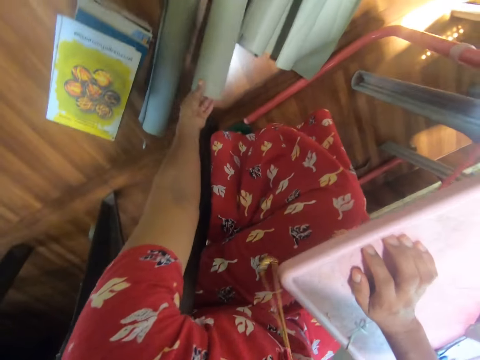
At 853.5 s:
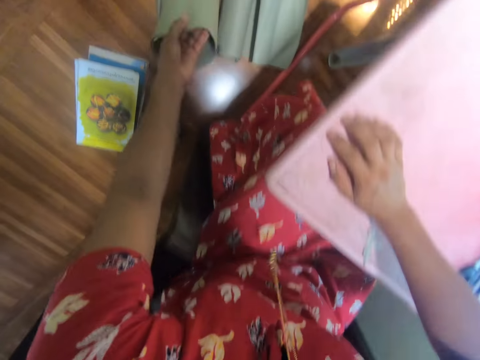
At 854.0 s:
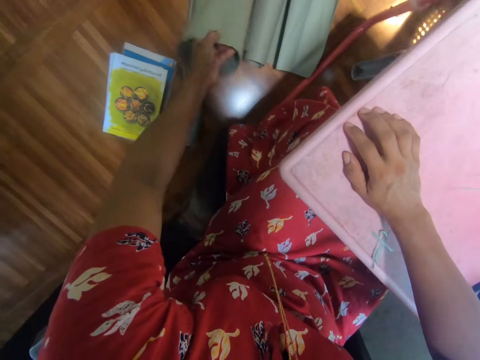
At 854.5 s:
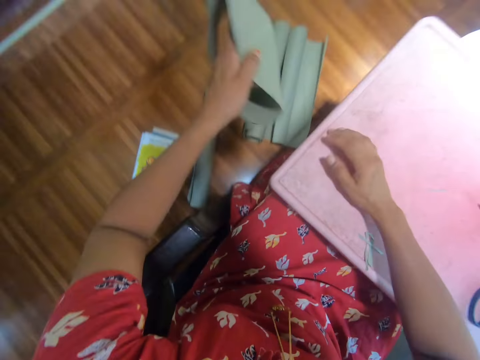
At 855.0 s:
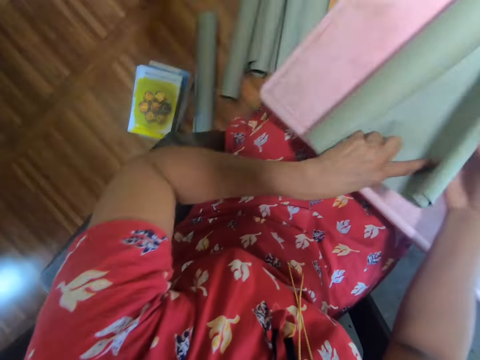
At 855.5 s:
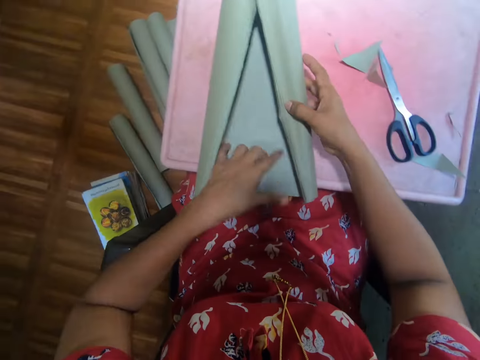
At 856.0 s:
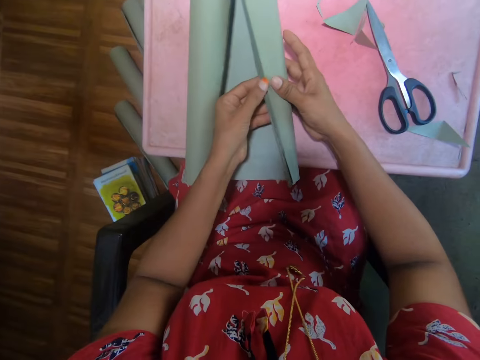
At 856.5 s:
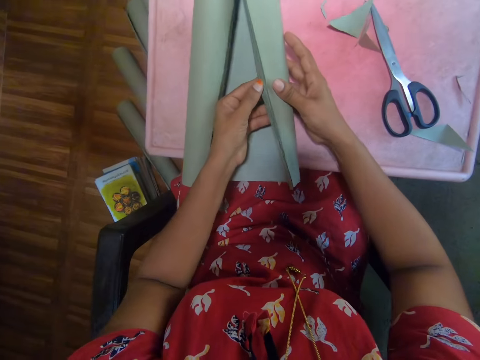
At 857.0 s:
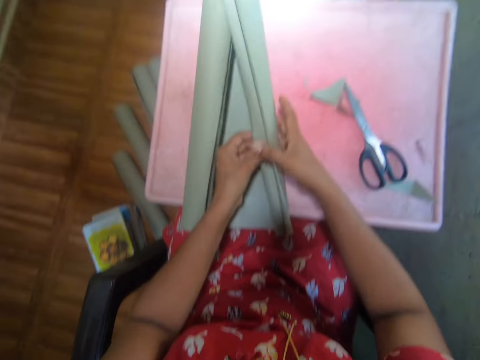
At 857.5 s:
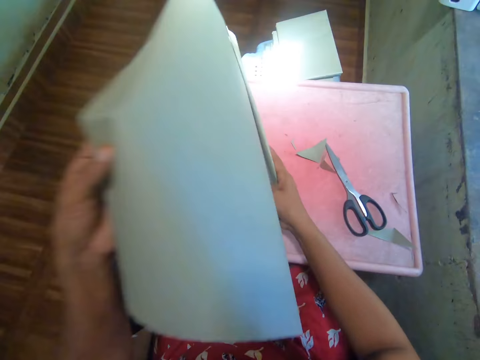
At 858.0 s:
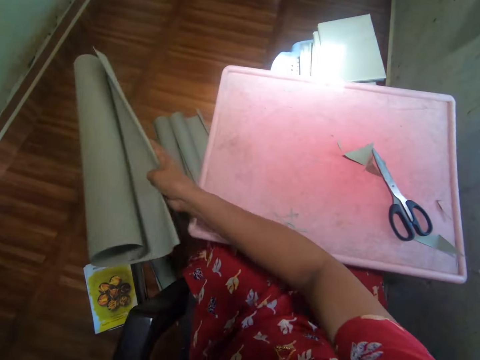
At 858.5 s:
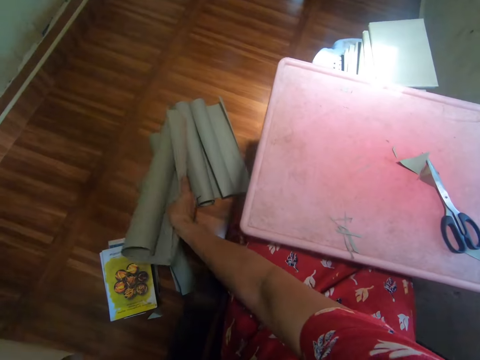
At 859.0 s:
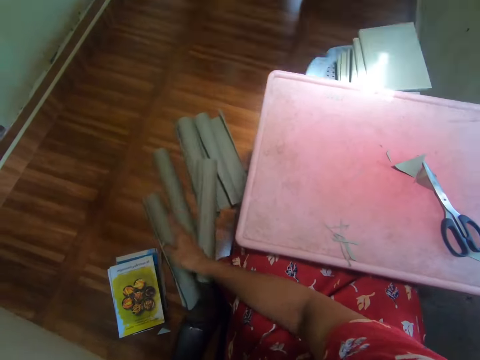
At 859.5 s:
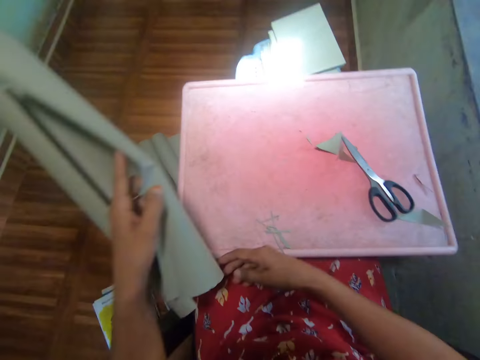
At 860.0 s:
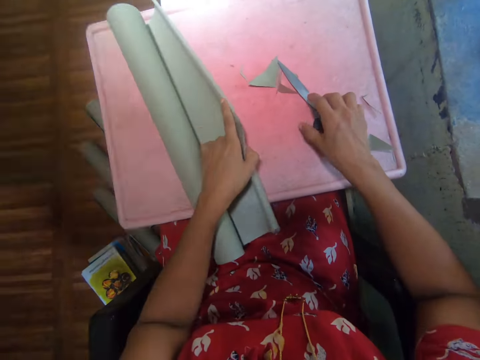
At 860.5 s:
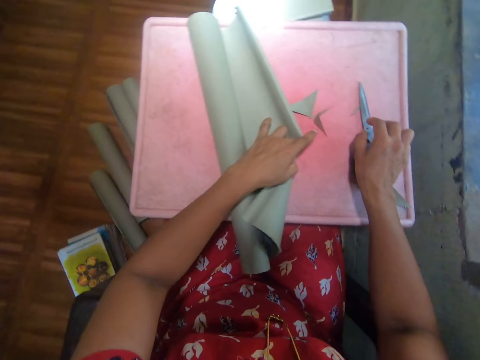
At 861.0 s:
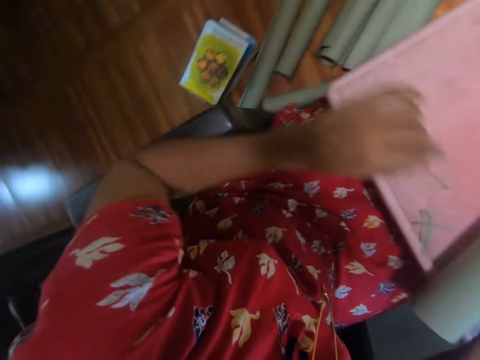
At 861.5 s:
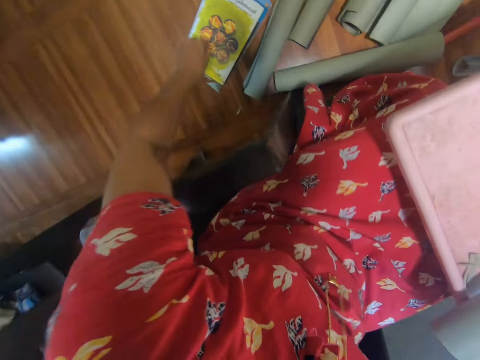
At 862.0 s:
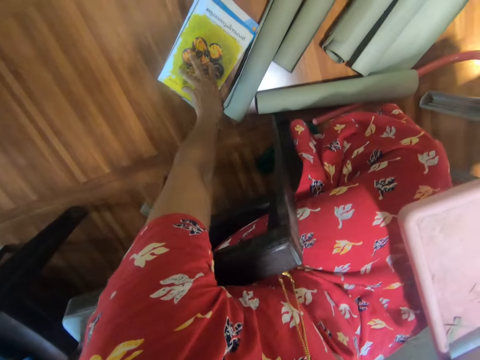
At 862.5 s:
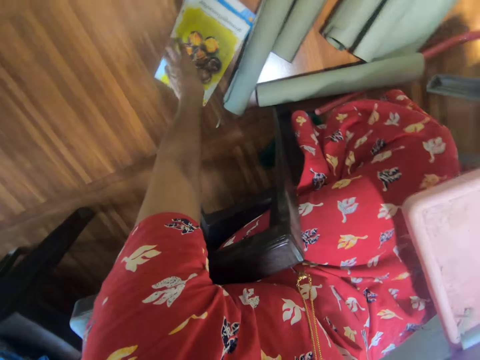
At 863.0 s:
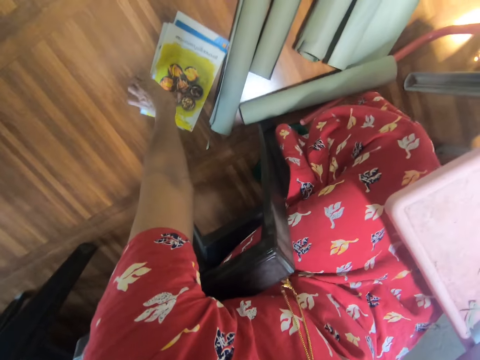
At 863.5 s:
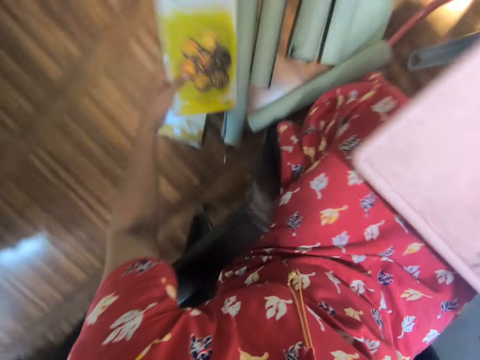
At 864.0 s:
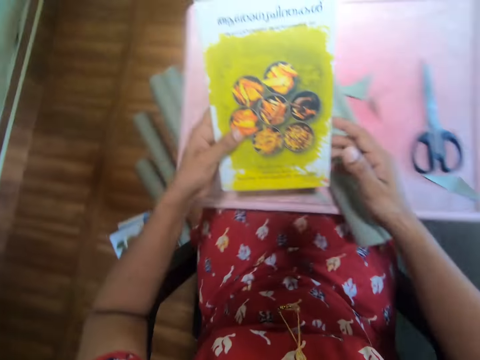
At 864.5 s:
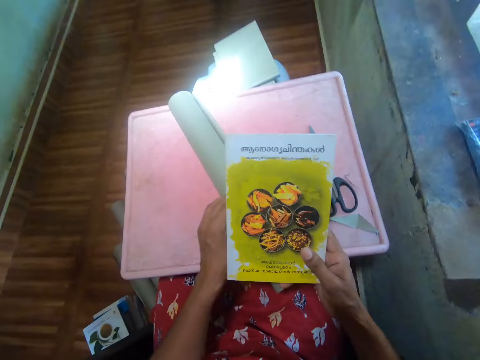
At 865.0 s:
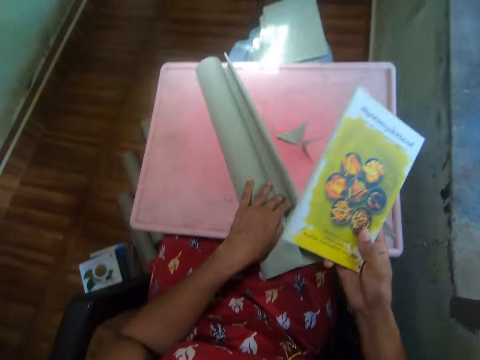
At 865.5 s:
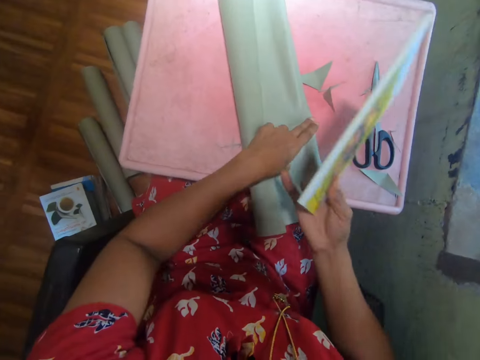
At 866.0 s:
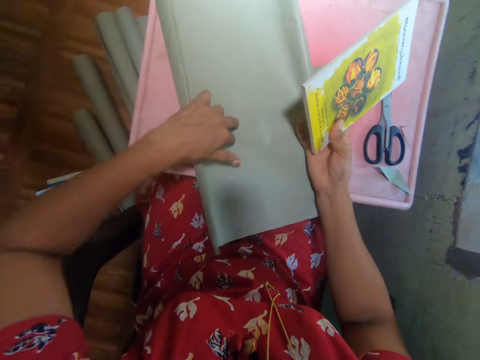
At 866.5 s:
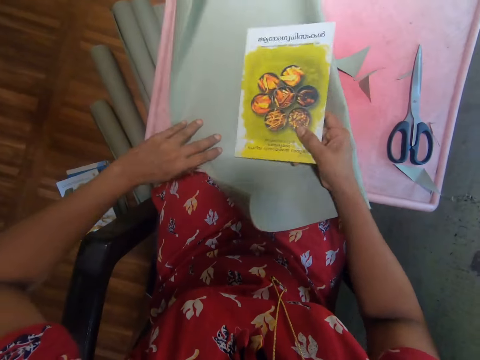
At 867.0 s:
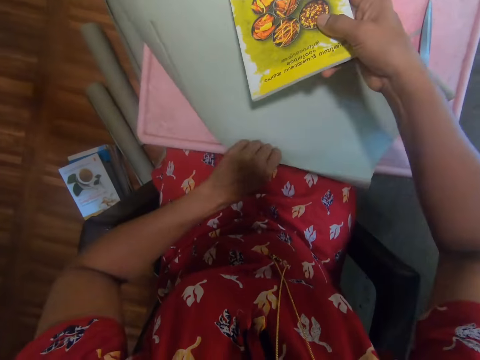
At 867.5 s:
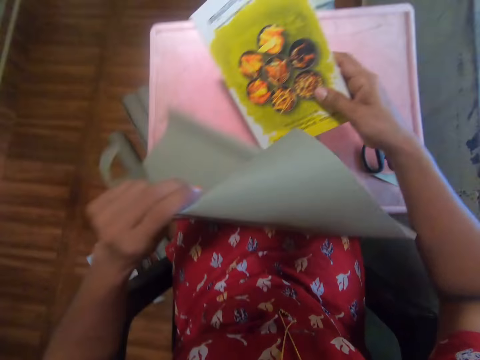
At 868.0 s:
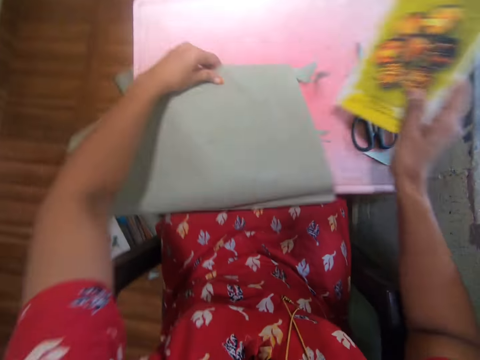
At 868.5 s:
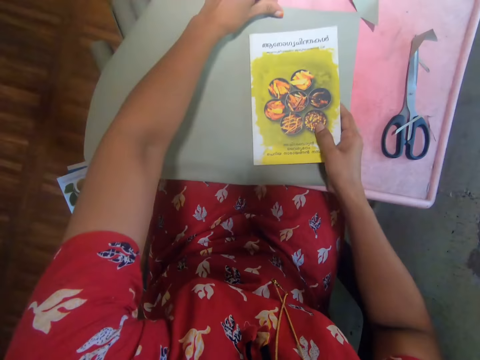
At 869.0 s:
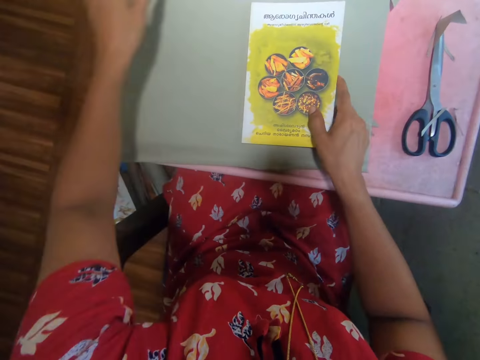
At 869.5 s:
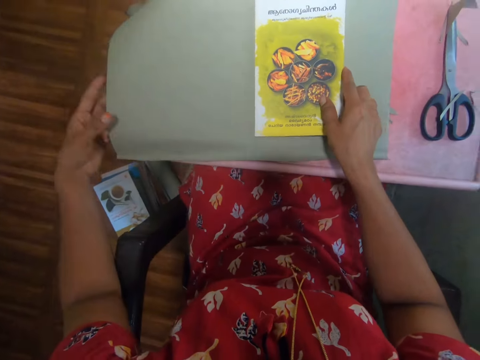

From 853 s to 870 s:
The camera wearer picks a covering paper or manila paper on the floor. They put the manila paper on the board, pick one covering paper from a bunch of covering papers, and drop the covering paper on the floor. They put the covering paper on the table and drag the pair of scissors on the board. They pick a book on the floor. They unfold the manila paper. They hold the covering paper on the table. They turn the covering paper.

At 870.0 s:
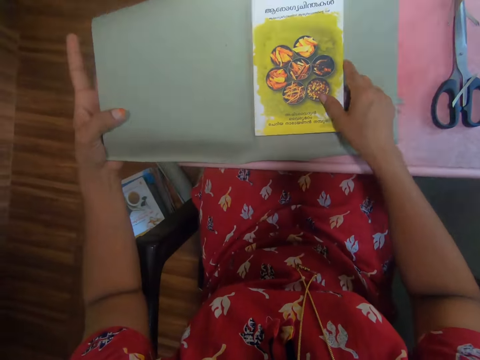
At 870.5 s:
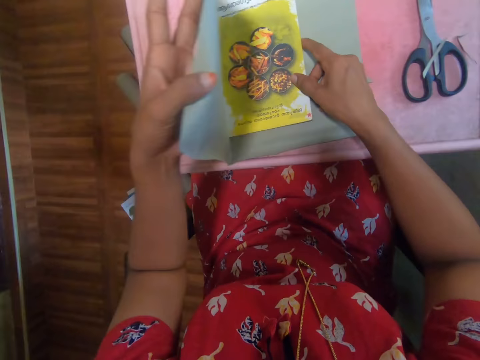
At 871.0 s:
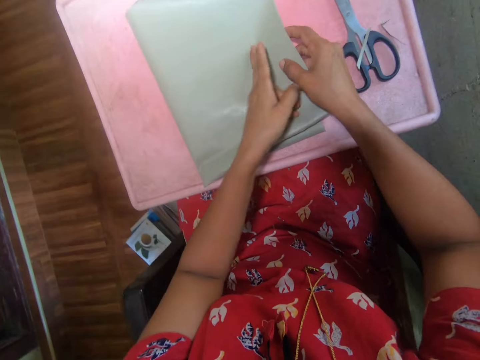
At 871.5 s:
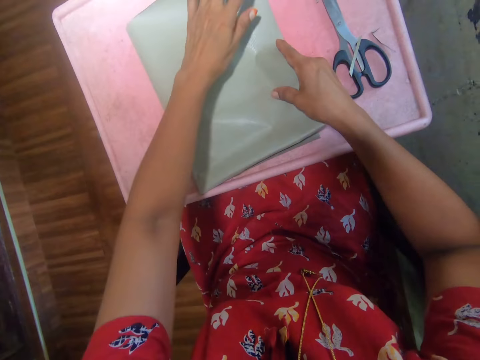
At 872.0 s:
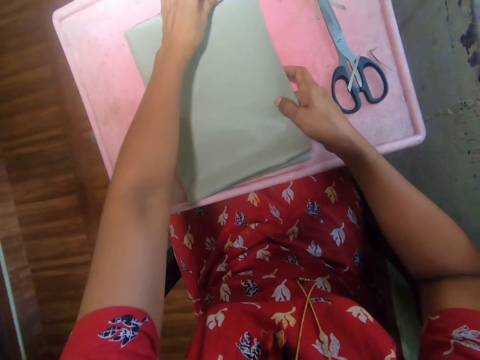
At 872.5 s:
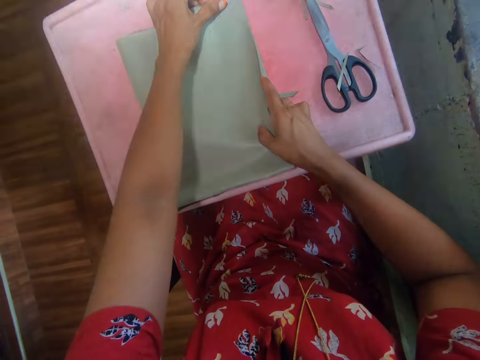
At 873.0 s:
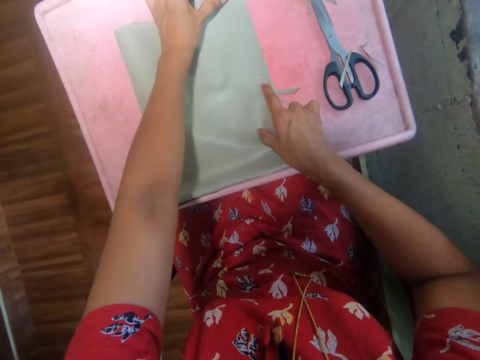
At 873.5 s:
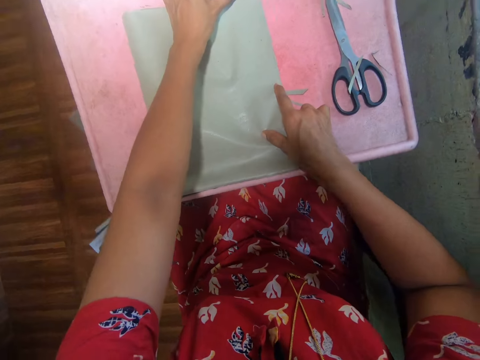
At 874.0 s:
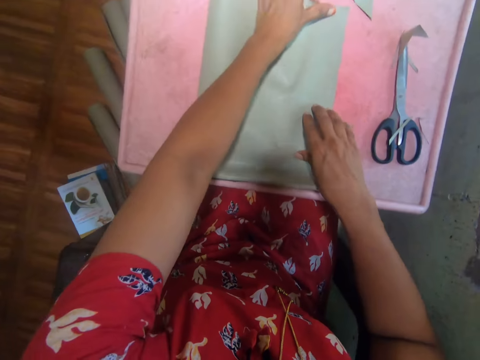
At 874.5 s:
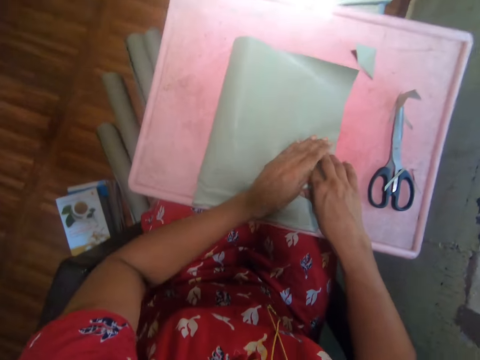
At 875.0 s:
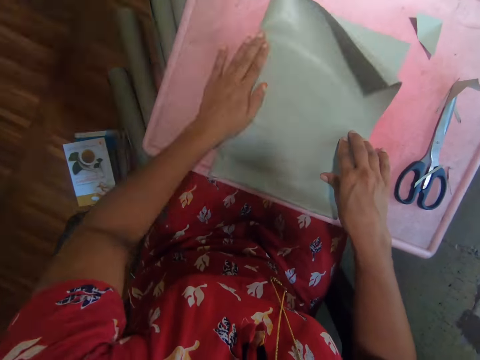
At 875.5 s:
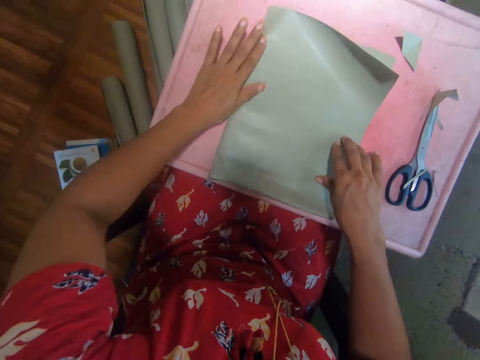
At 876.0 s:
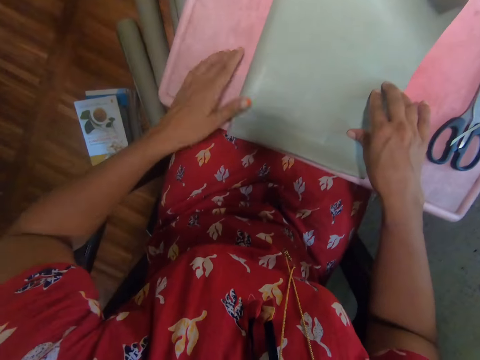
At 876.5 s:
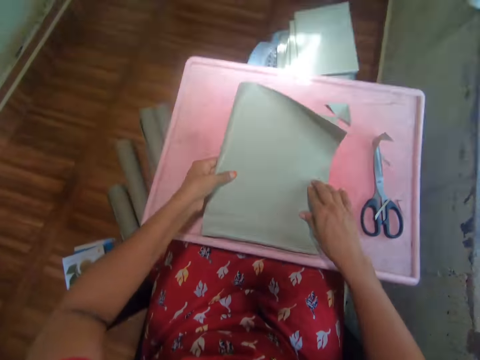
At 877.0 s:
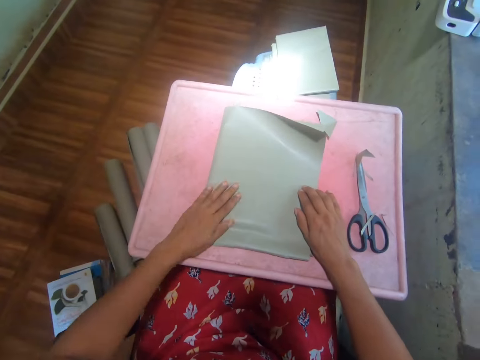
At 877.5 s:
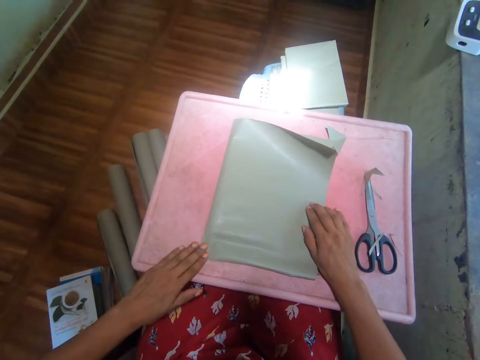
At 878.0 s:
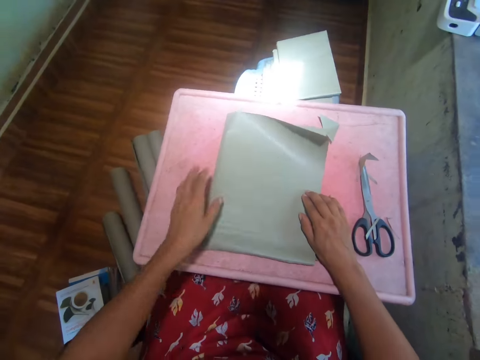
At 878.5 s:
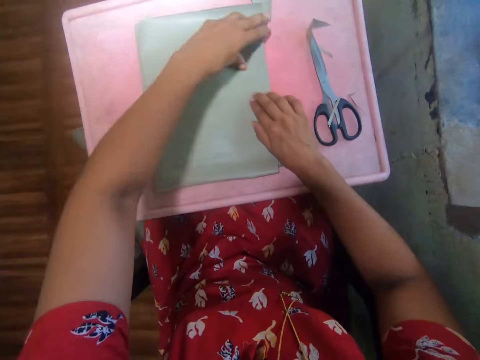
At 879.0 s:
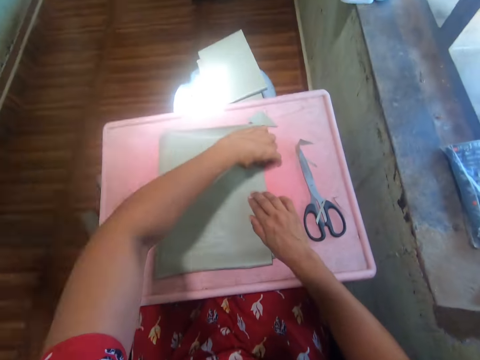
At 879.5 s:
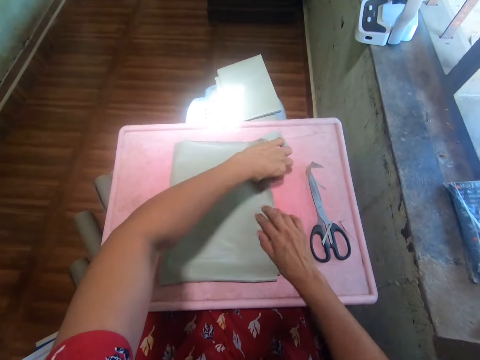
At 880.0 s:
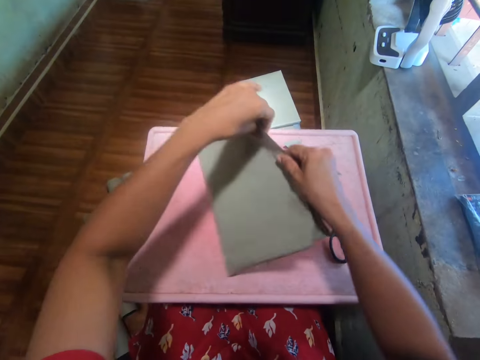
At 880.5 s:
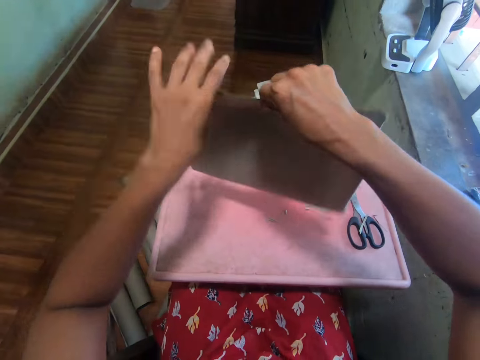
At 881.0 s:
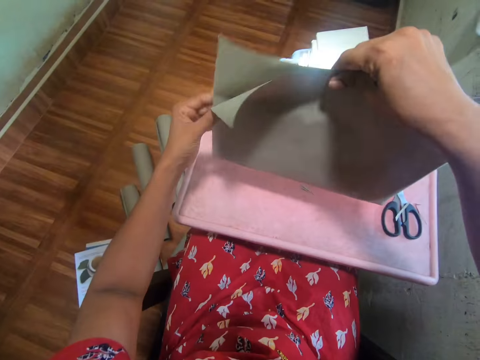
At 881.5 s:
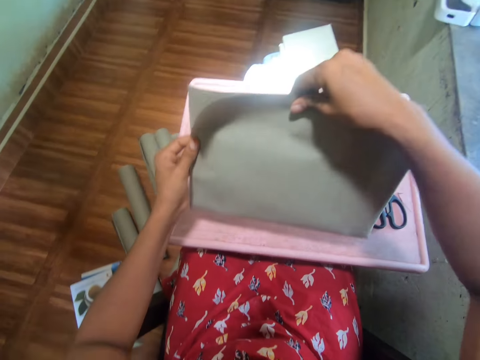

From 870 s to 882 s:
The camera wearer puts the book on the manila paper or covering paper. They cover the book with the covering paper. They lift the manila paper.
